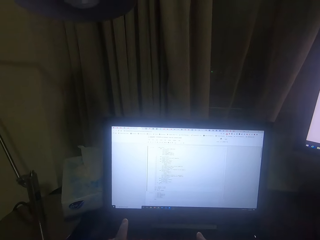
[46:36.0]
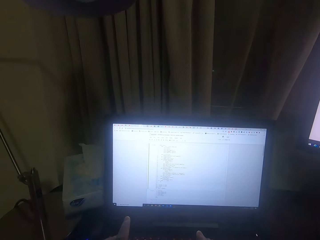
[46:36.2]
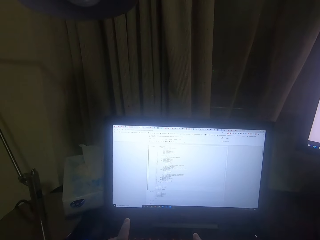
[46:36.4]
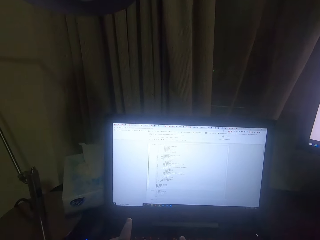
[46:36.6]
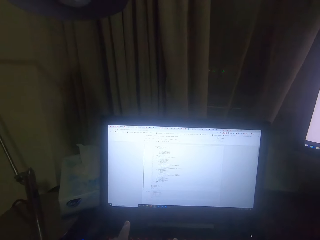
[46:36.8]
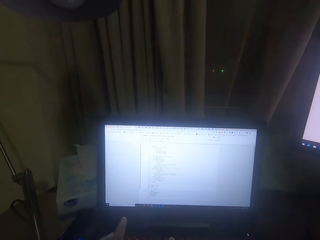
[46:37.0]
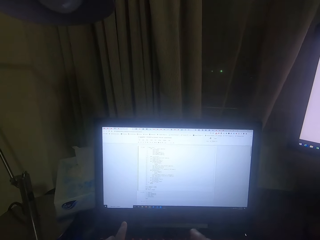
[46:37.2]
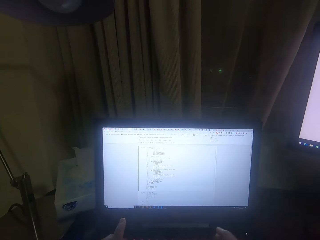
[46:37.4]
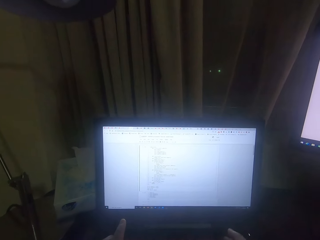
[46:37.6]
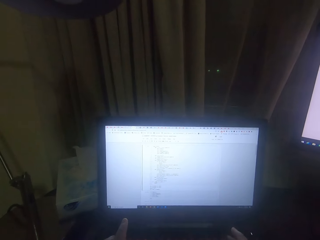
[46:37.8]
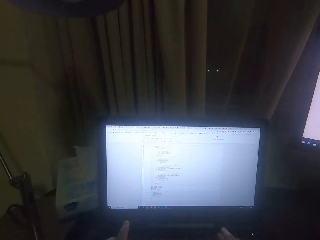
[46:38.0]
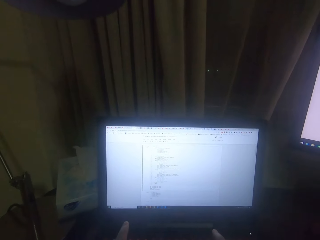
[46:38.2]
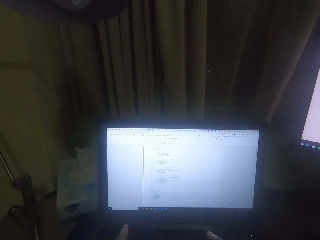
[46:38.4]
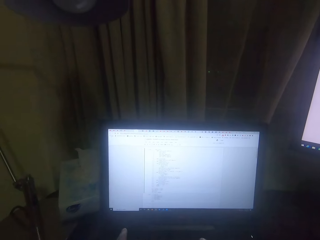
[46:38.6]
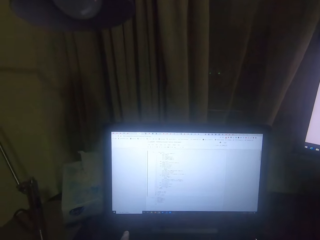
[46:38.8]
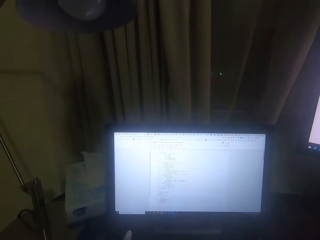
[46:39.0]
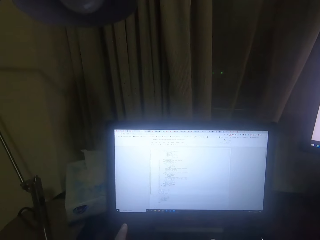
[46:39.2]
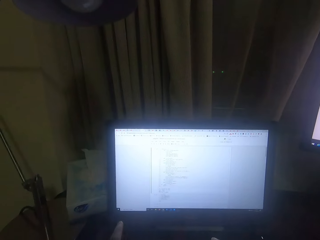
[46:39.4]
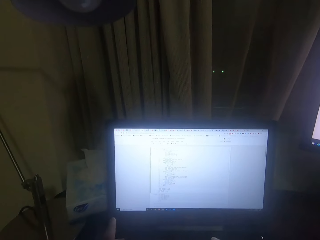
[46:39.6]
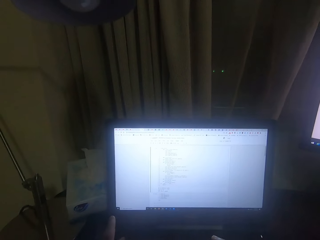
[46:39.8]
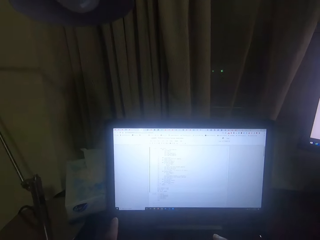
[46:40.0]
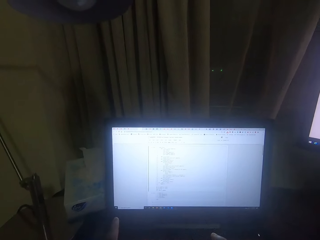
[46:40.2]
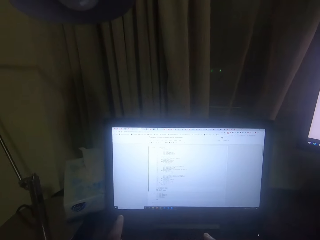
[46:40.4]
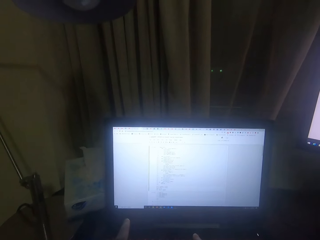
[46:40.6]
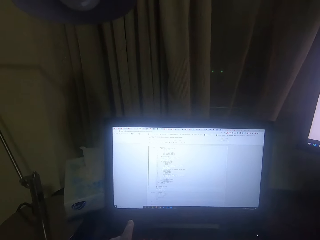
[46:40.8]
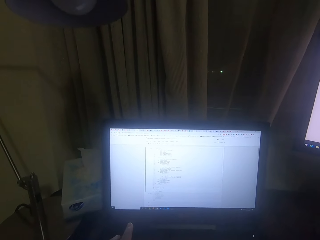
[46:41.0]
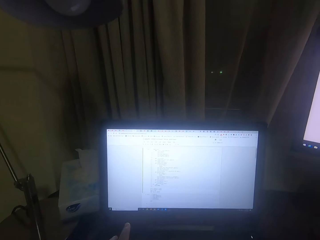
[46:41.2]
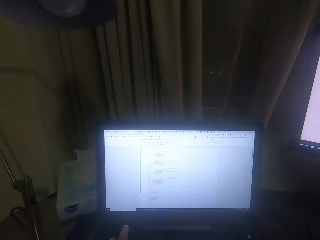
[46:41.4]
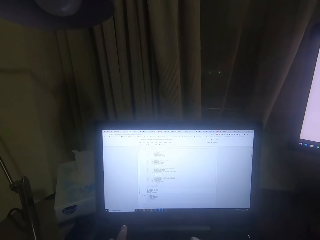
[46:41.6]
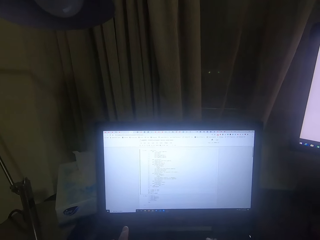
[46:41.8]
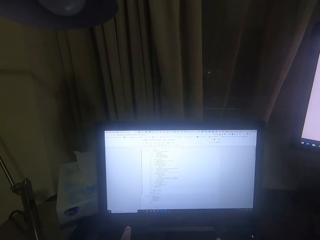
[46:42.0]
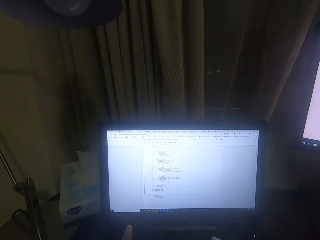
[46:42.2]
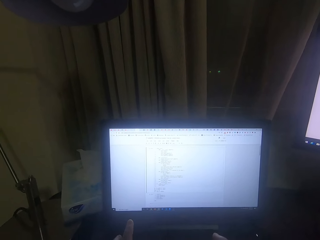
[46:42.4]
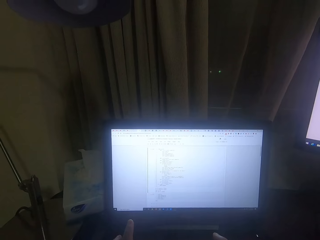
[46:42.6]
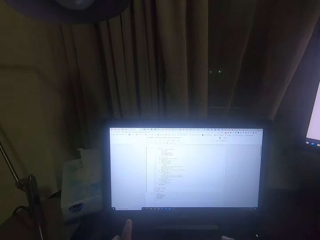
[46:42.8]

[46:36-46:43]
The camera wearer points.

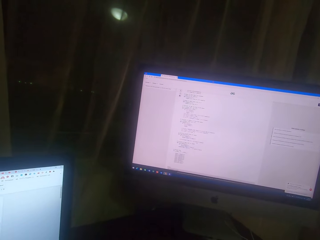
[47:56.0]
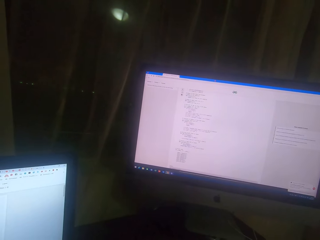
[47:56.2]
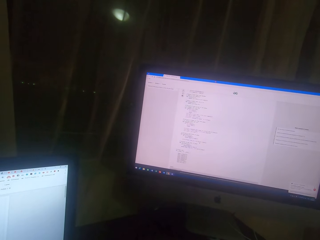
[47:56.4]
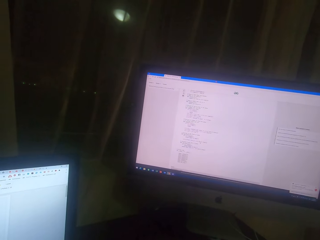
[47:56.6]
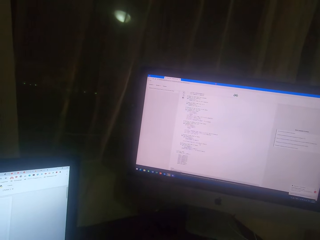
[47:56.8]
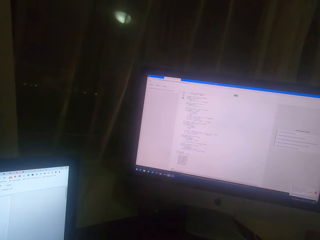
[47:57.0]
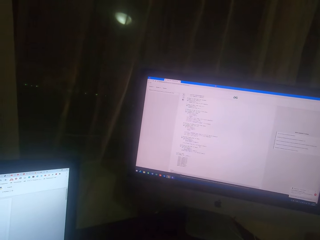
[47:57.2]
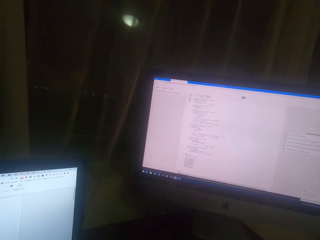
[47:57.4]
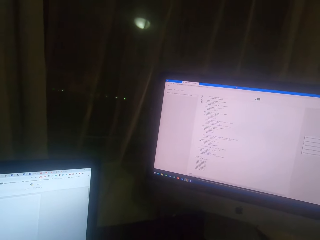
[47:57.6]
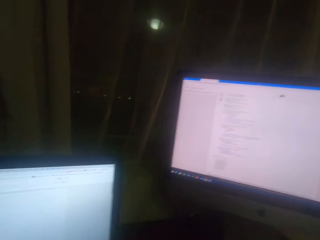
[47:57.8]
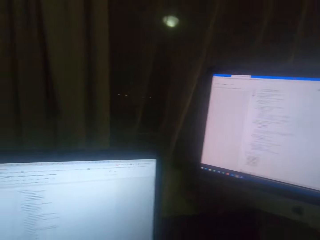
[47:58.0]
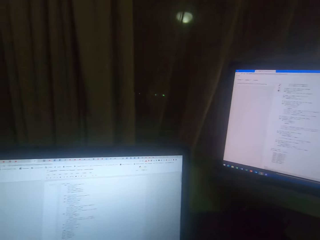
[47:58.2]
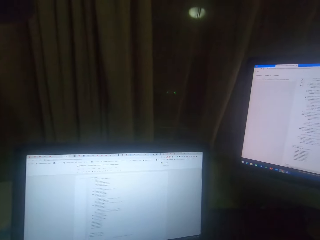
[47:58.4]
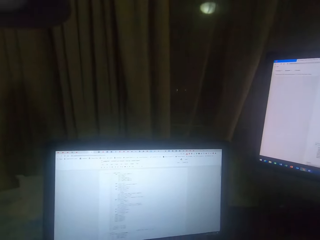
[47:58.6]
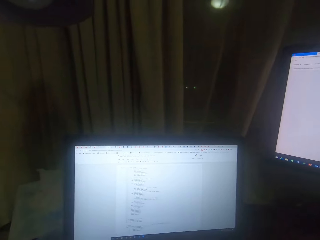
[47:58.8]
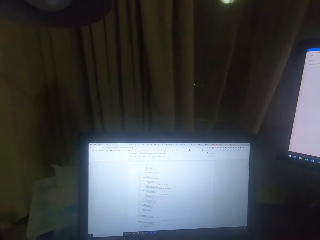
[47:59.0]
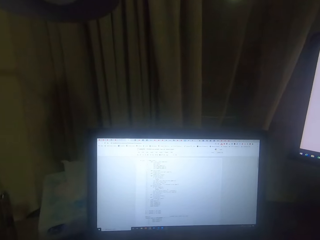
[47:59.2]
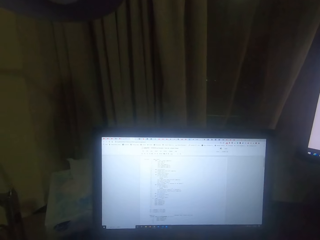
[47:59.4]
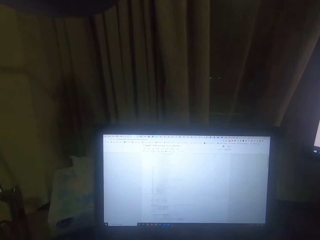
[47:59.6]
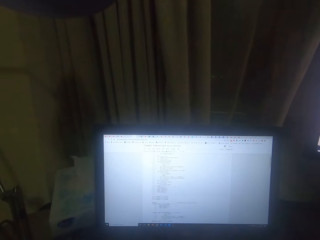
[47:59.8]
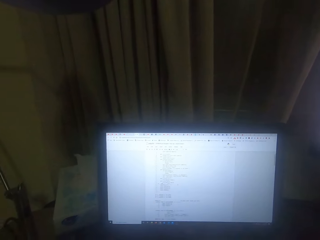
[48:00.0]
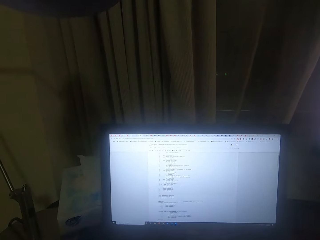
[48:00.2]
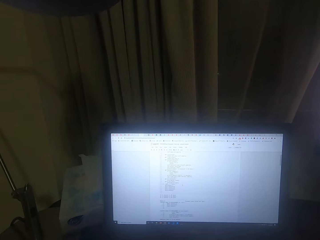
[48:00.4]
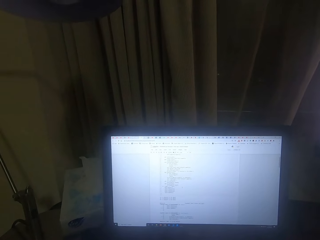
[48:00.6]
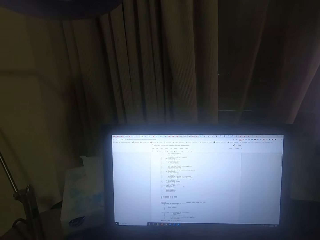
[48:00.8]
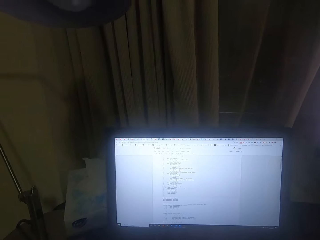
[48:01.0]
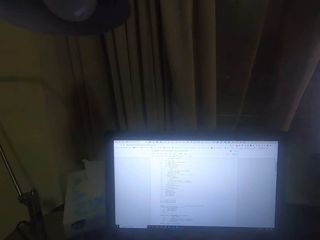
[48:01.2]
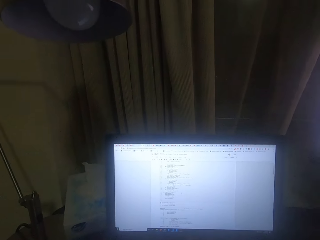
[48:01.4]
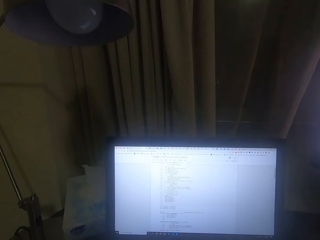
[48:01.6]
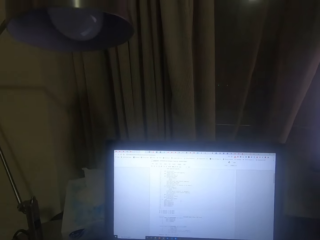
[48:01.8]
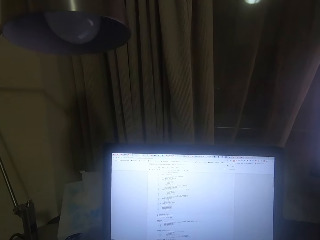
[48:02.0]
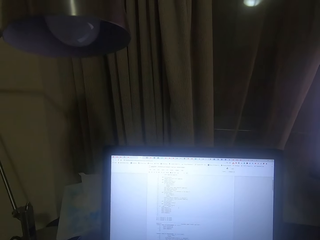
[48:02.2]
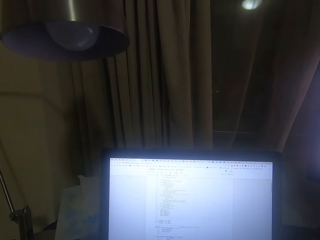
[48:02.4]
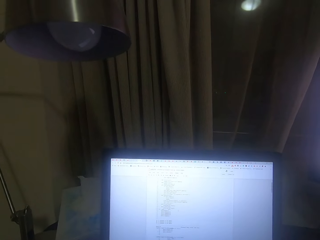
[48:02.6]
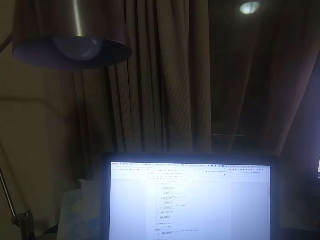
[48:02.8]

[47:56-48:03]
The camera wearer looks around.

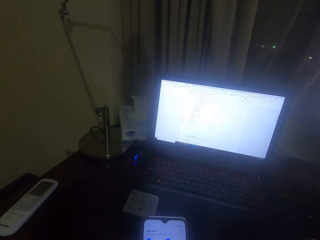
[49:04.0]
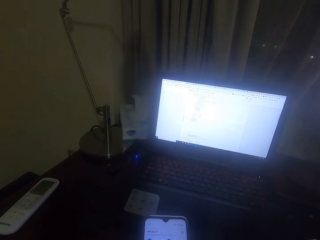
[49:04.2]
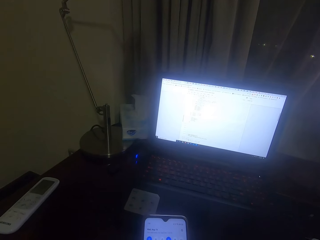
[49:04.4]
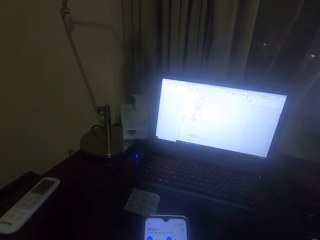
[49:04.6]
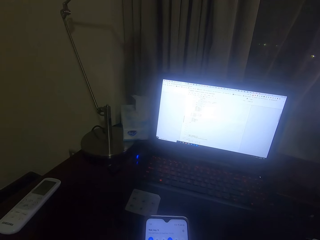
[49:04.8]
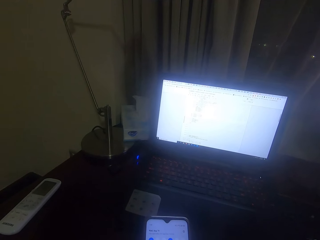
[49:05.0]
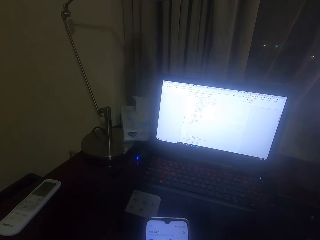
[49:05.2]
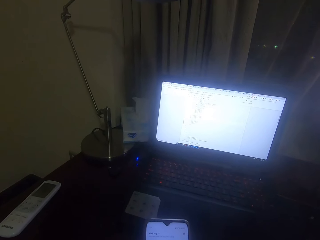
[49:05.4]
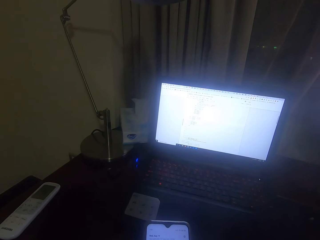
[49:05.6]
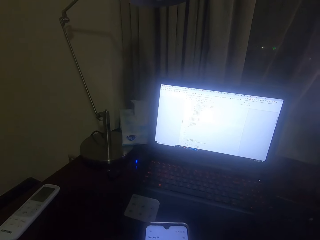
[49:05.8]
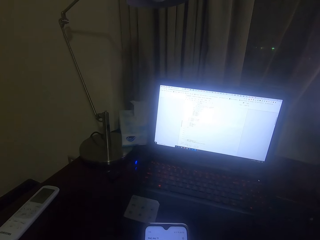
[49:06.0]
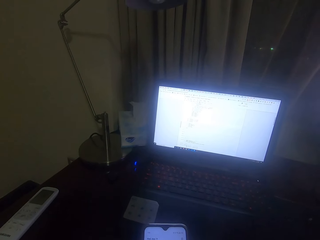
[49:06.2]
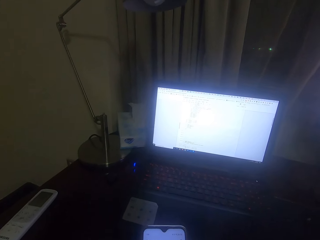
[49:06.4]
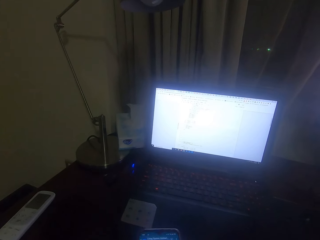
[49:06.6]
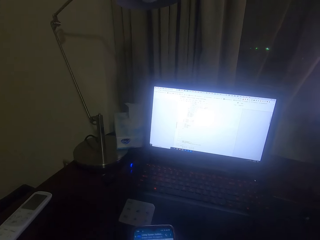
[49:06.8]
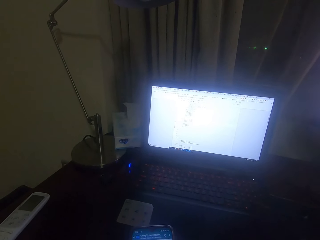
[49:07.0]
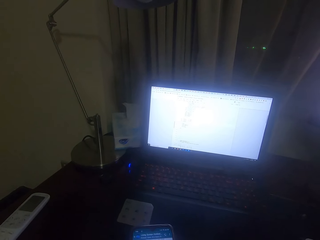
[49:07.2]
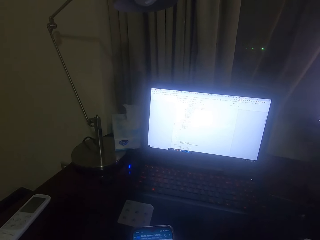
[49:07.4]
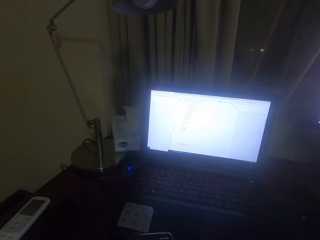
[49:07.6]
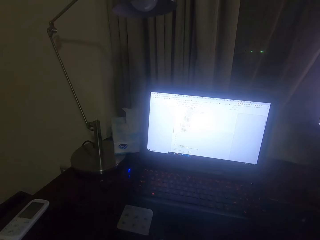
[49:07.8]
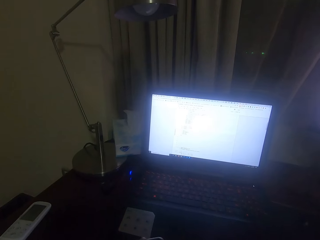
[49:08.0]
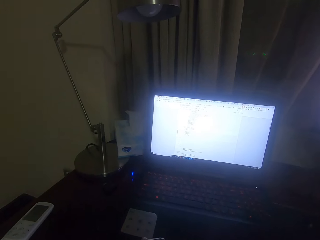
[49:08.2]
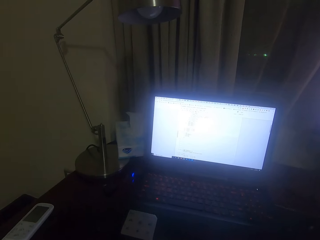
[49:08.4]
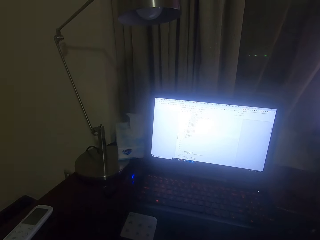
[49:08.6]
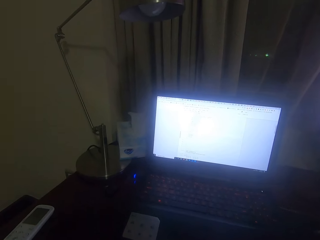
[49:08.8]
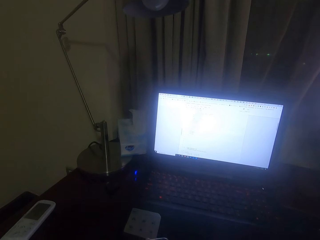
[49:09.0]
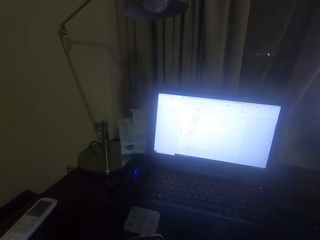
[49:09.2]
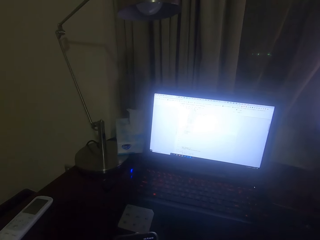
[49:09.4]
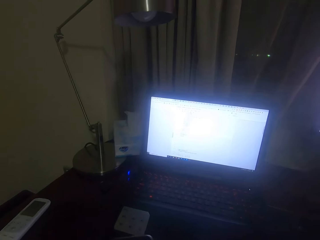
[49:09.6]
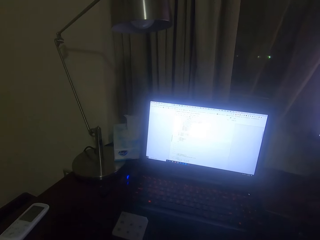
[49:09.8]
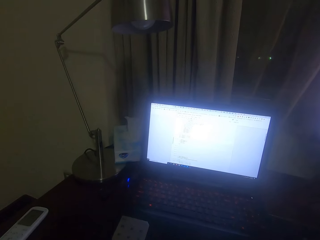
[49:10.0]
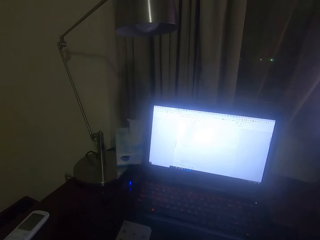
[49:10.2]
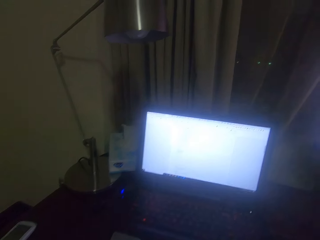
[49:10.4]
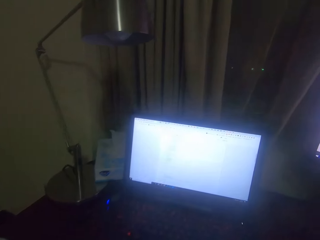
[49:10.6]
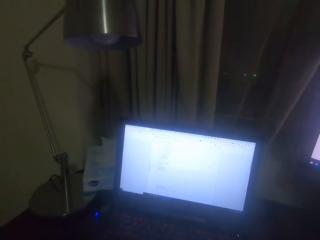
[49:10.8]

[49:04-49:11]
The camera wearer is pressing the phone.
